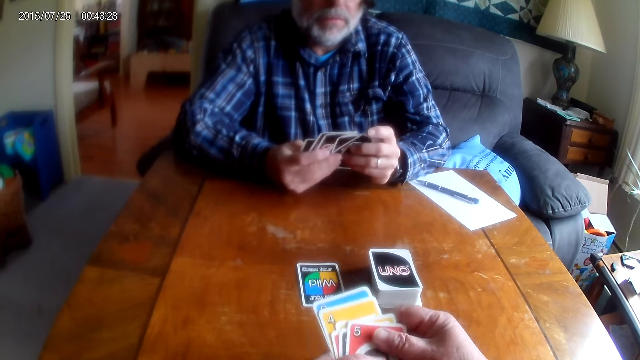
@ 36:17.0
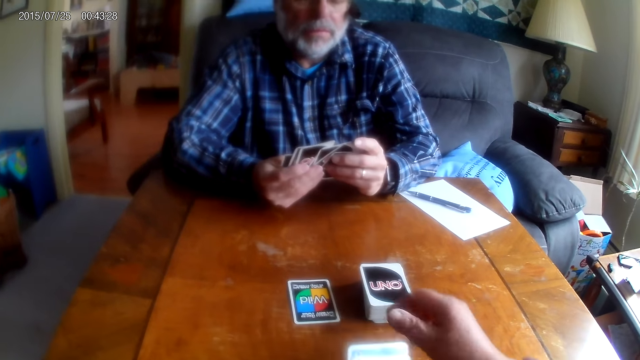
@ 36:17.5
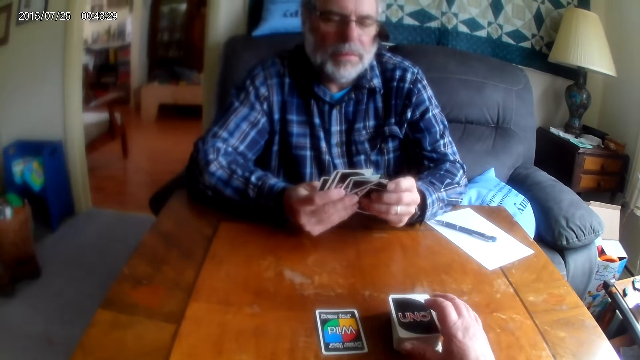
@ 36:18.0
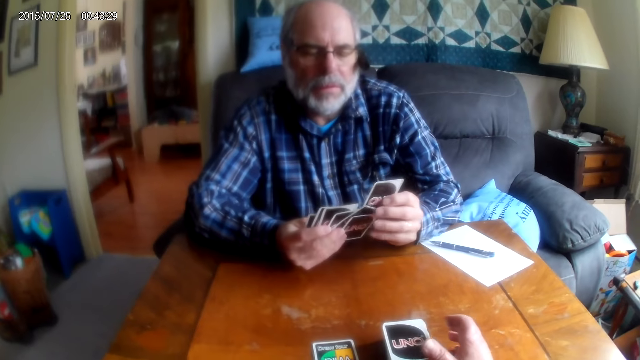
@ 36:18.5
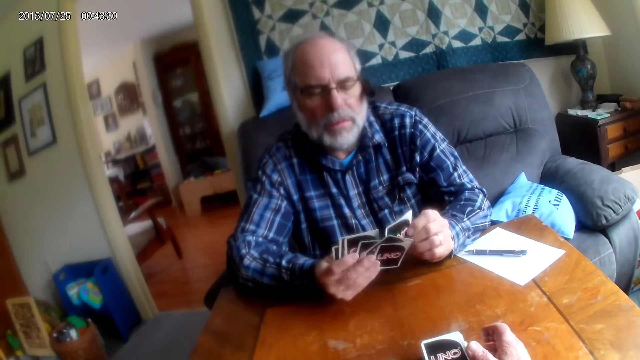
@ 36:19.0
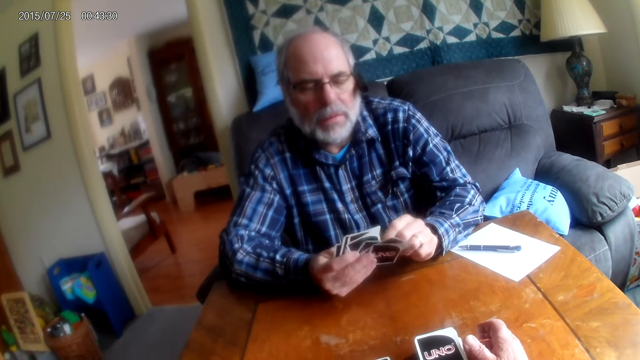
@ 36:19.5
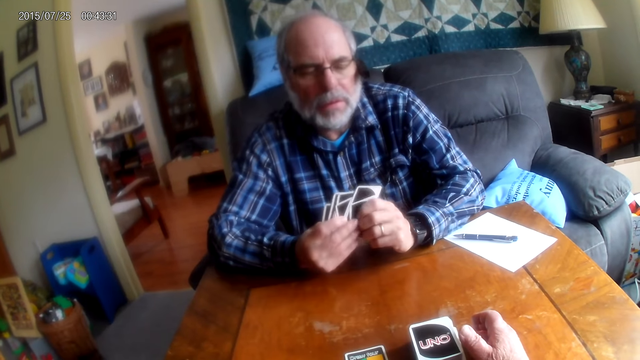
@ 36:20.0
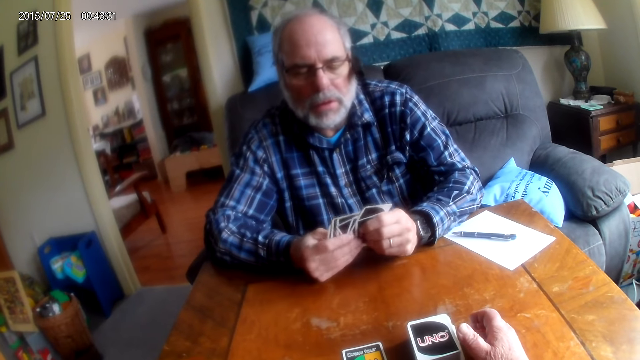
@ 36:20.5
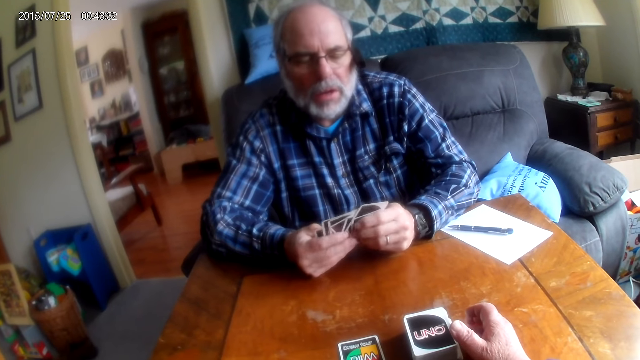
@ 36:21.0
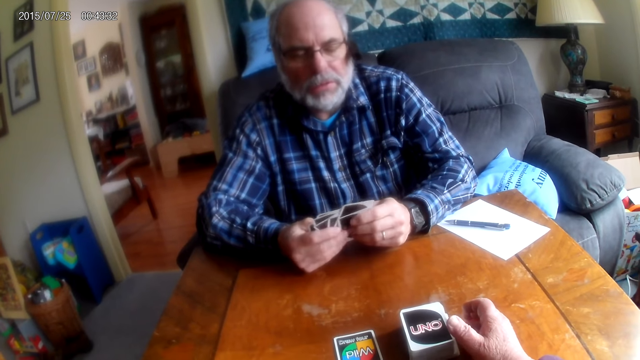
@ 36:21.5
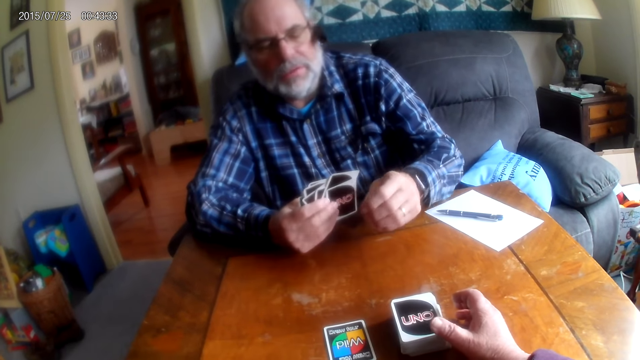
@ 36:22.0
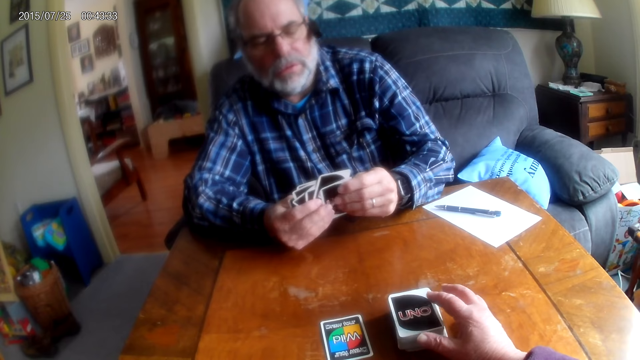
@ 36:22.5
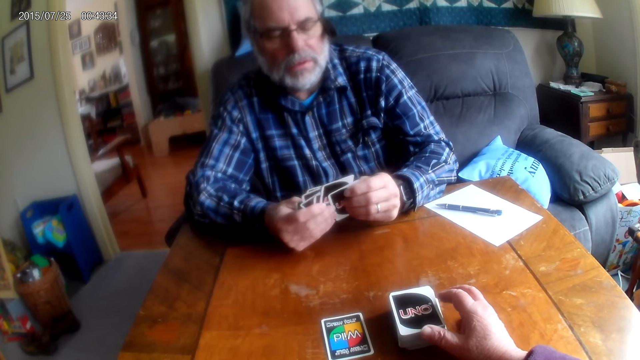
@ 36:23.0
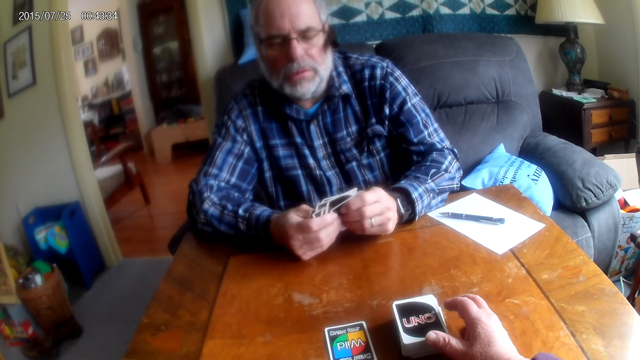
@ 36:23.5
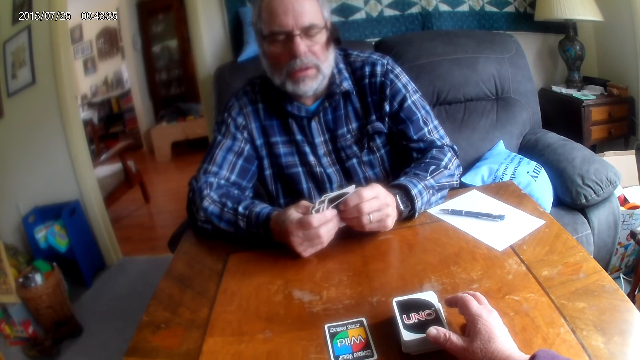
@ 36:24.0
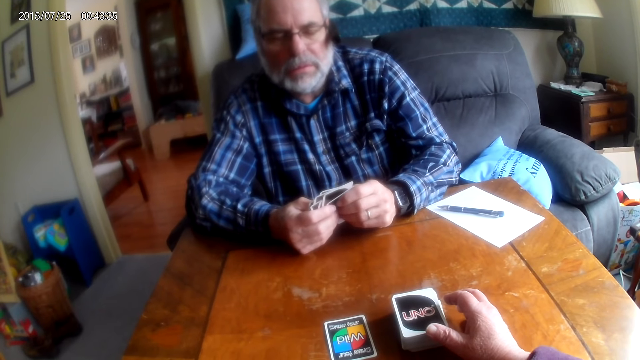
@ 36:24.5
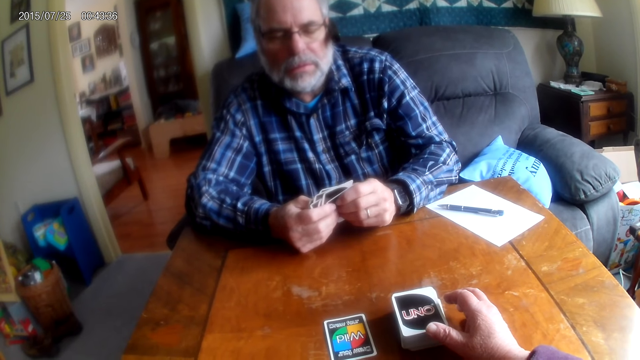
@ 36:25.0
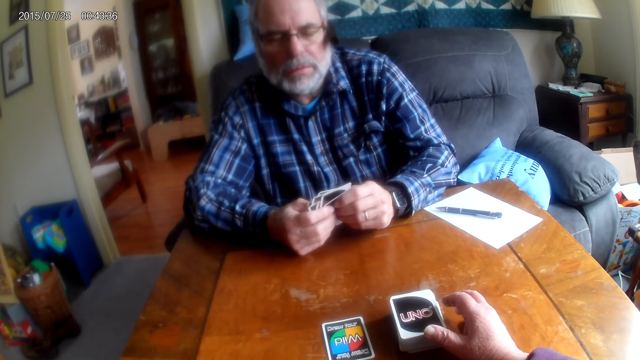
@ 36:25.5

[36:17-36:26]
The camera wearer holds the cards. They converse with the man. The man responds to the camera wearer.

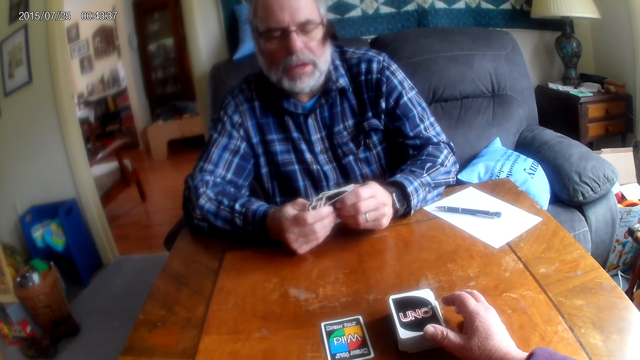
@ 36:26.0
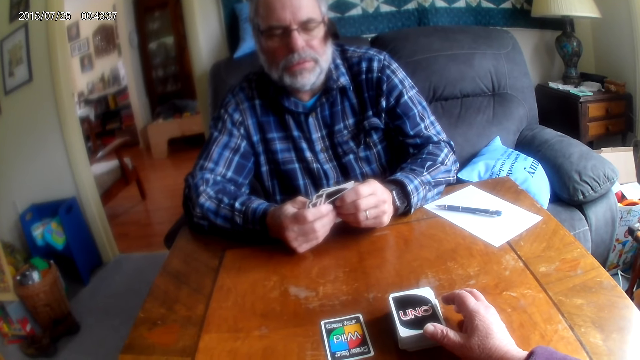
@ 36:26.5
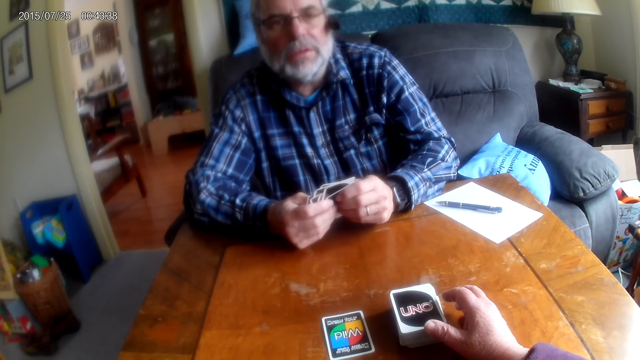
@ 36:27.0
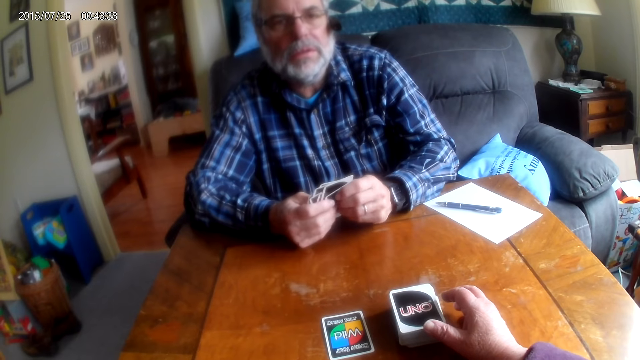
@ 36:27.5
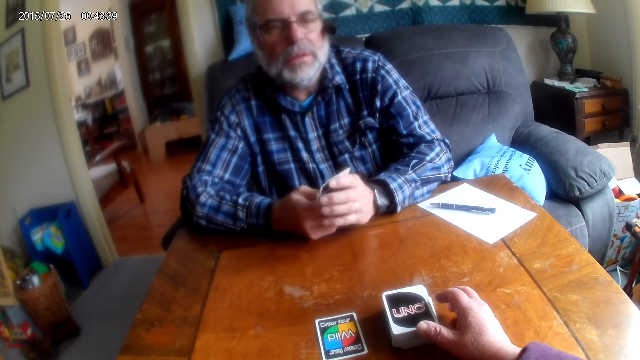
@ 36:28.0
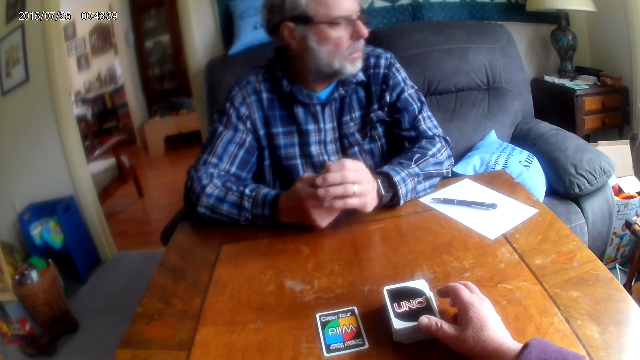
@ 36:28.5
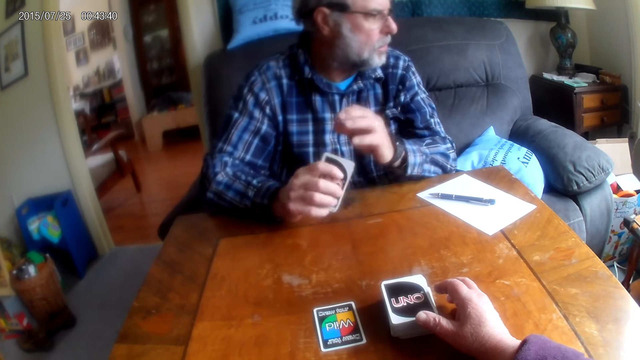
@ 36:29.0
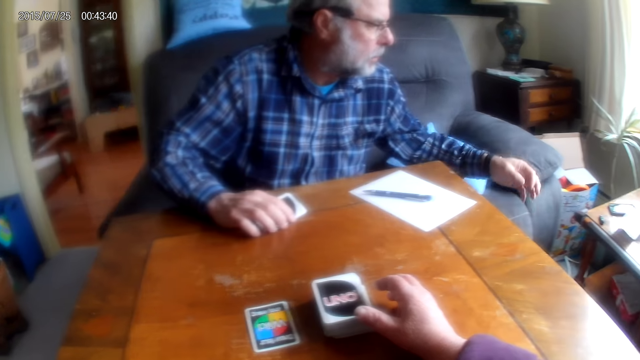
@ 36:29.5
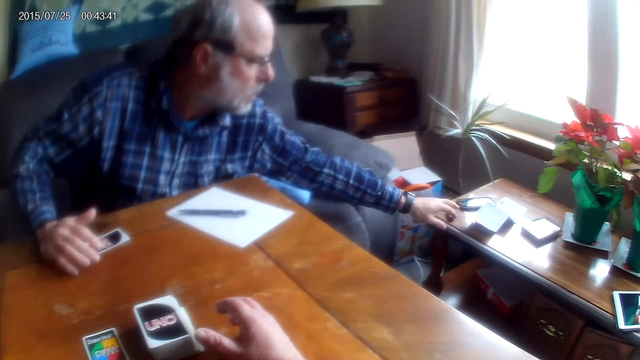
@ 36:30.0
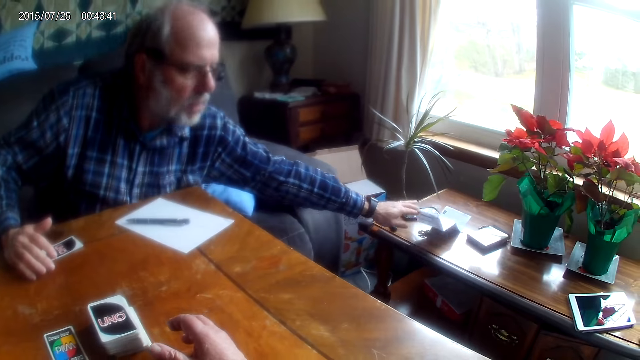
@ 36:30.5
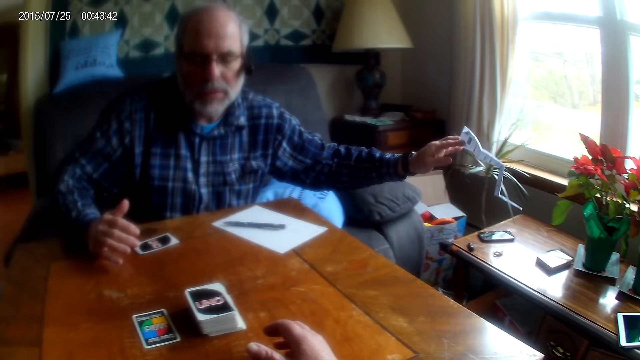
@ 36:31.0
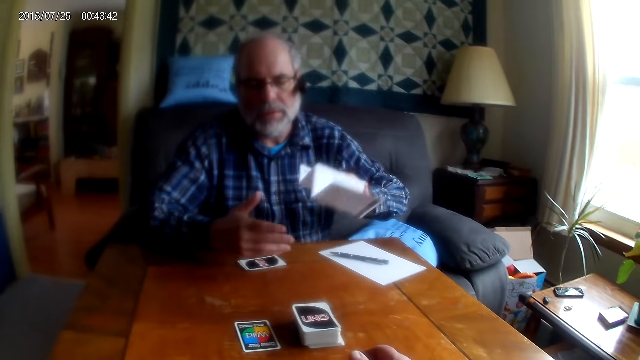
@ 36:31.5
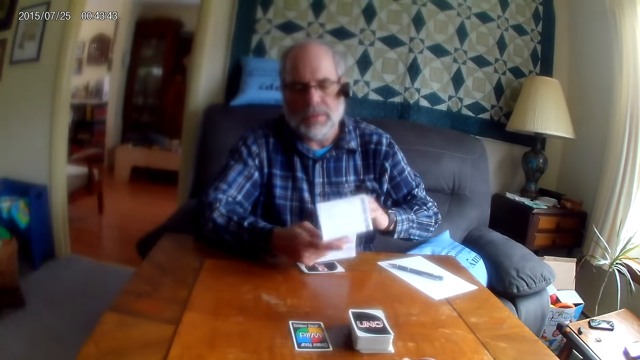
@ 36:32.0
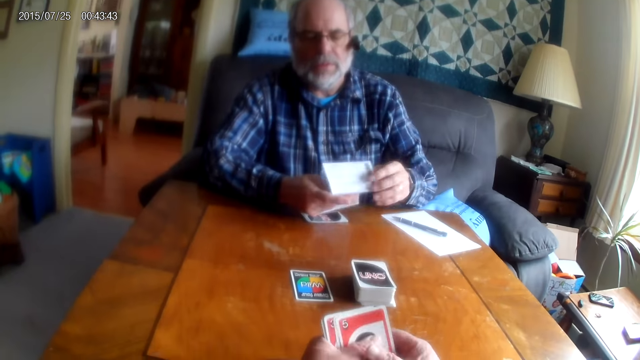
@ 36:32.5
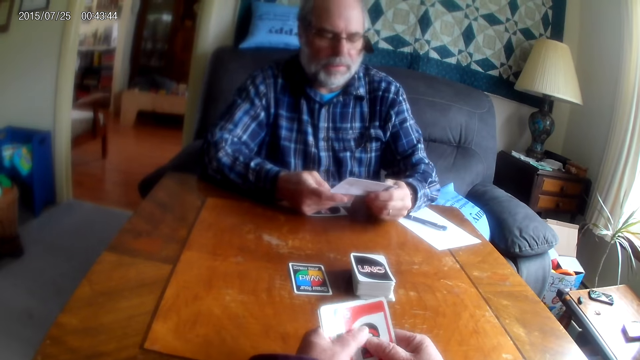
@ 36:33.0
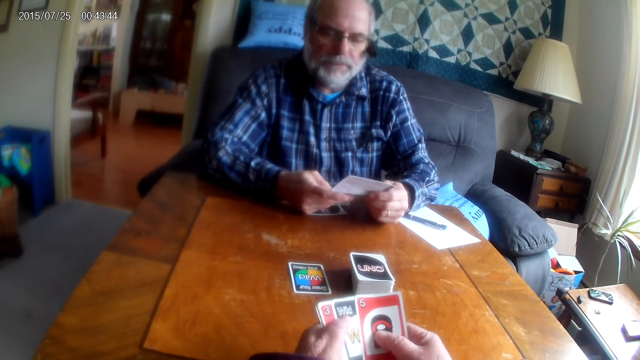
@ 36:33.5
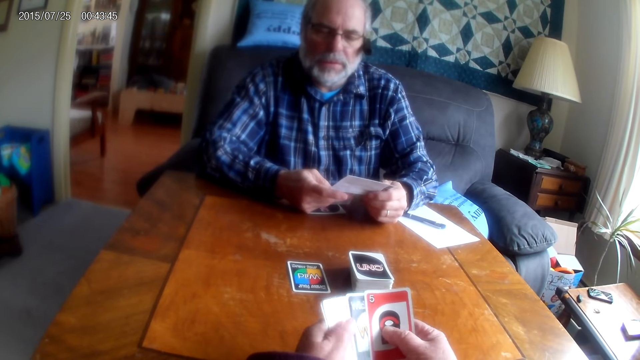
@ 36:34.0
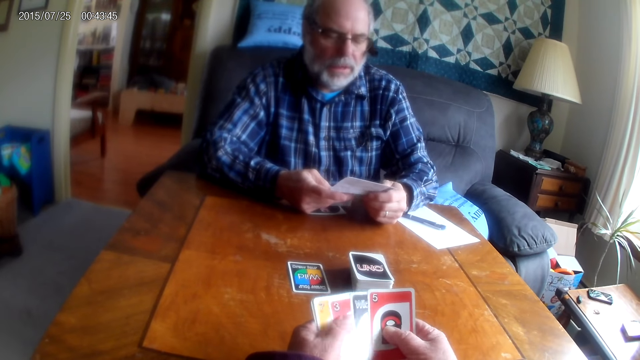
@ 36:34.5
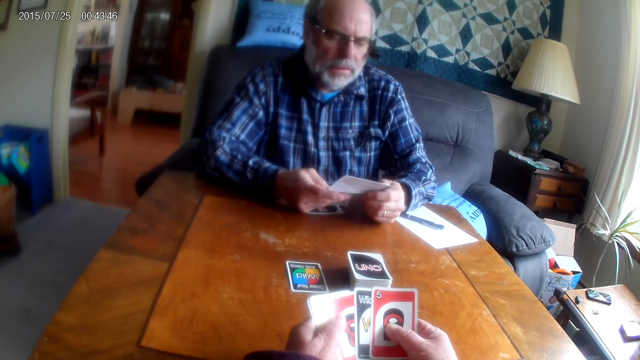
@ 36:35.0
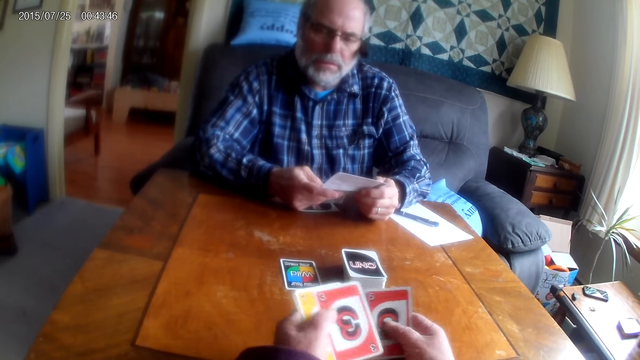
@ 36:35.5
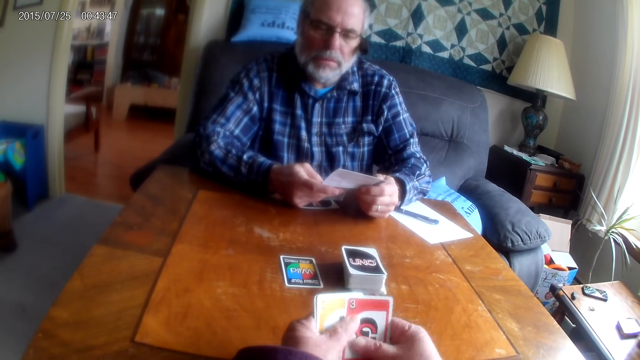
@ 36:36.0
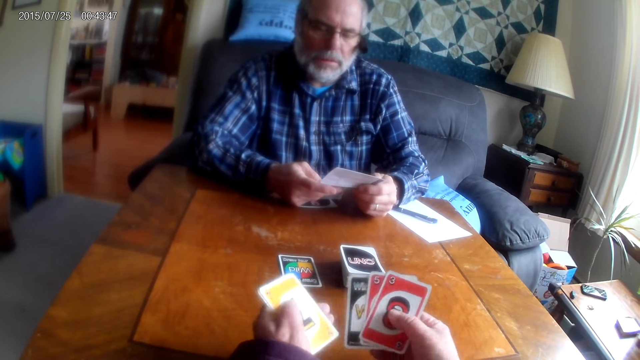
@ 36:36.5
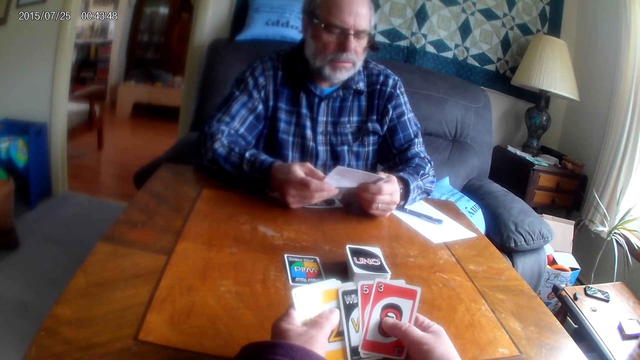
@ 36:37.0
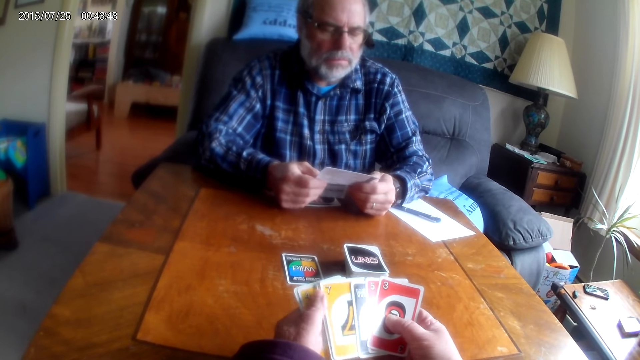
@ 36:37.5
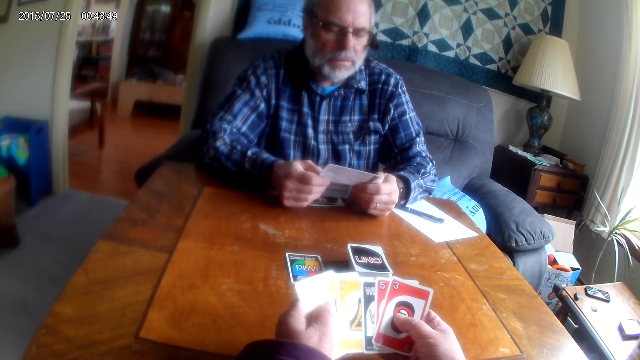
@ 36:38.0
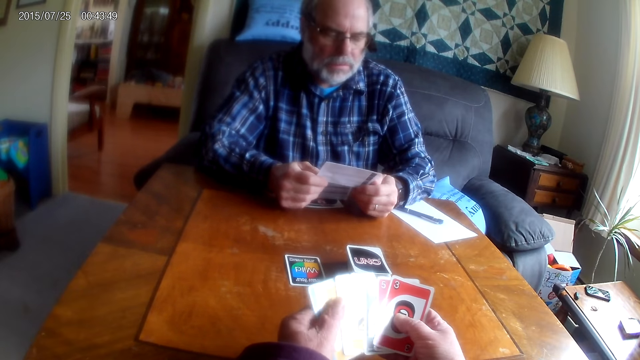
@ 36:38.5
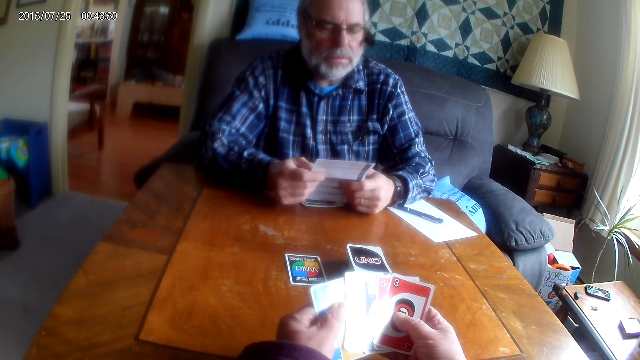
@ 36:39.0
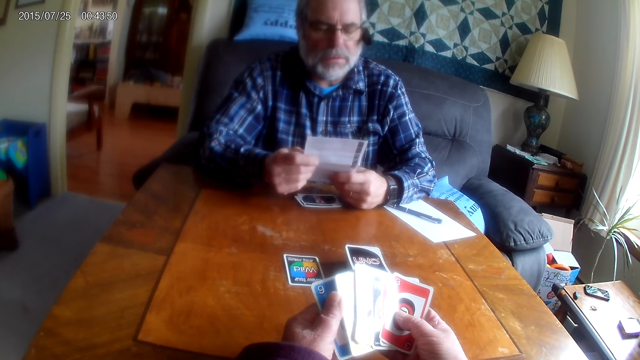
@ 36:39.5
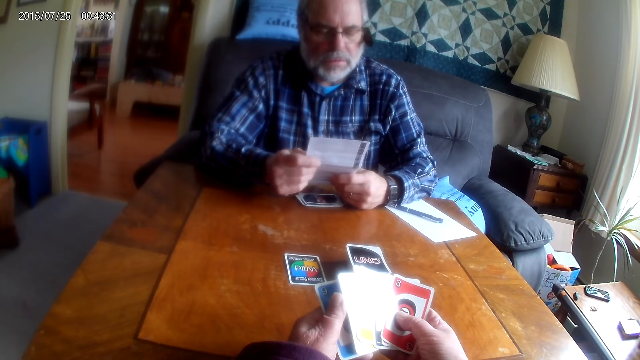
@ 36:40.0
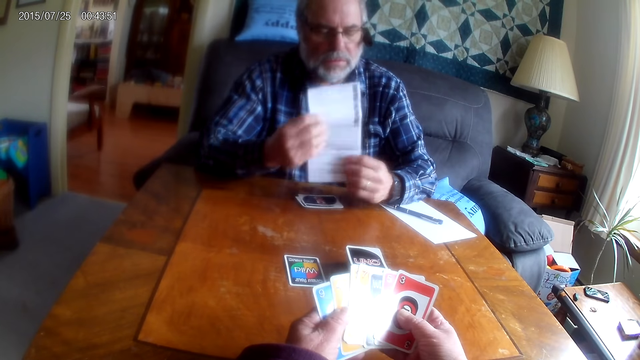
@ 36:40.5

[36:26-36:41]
The man looks at the card in his hands, turns around the table, picks a paper from the table, looks at the paper and holds the paper. The camera wearer arranges the cards. He holds the cards in his hands.
